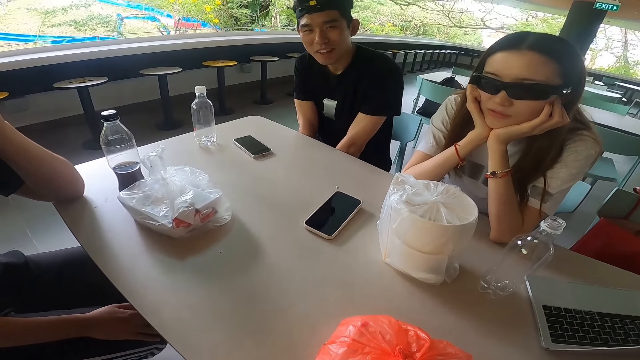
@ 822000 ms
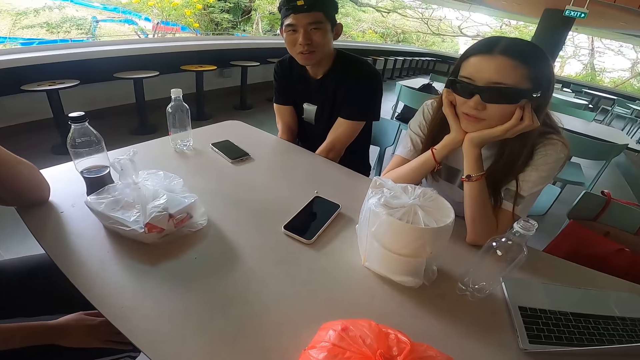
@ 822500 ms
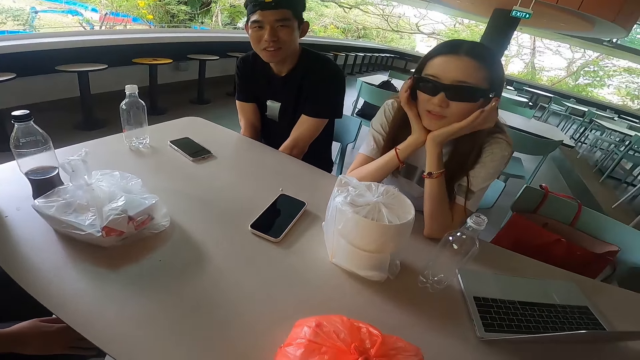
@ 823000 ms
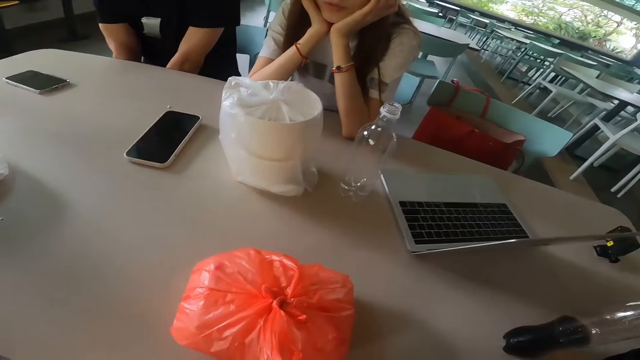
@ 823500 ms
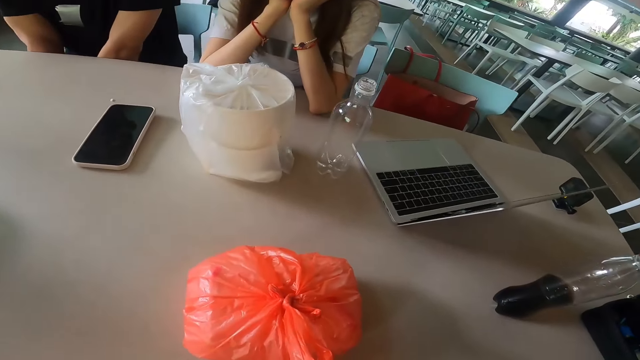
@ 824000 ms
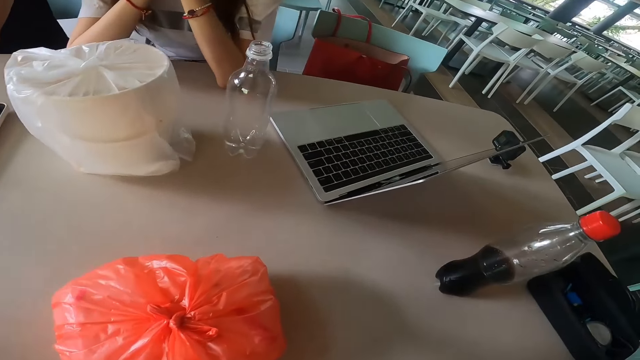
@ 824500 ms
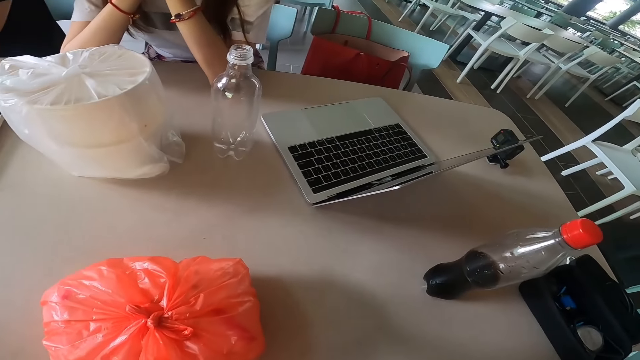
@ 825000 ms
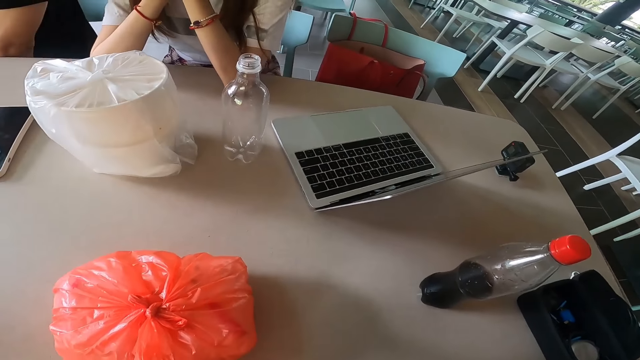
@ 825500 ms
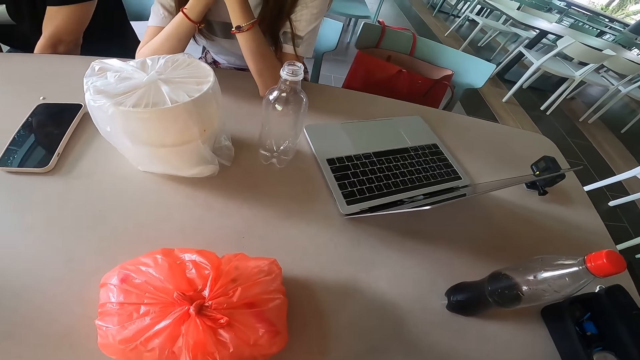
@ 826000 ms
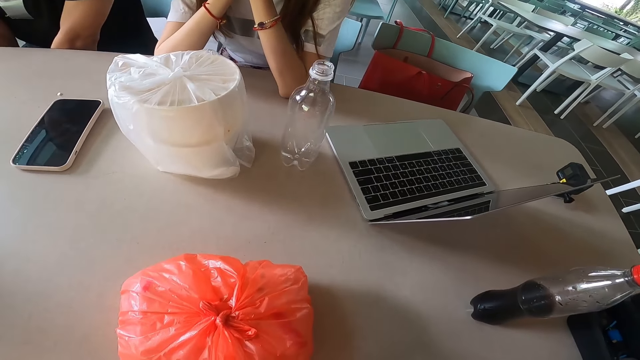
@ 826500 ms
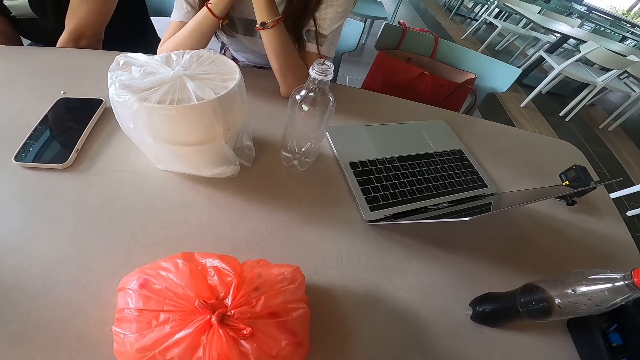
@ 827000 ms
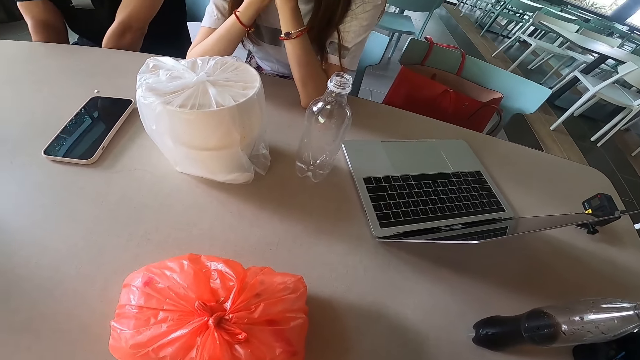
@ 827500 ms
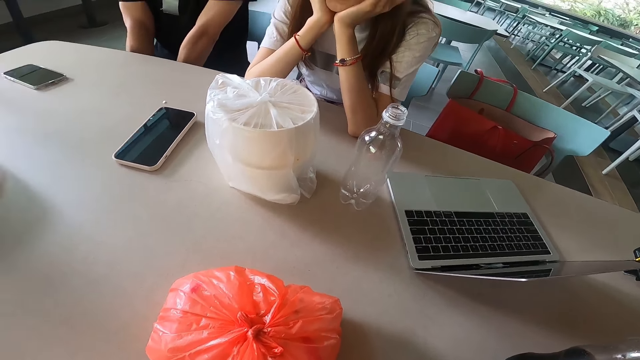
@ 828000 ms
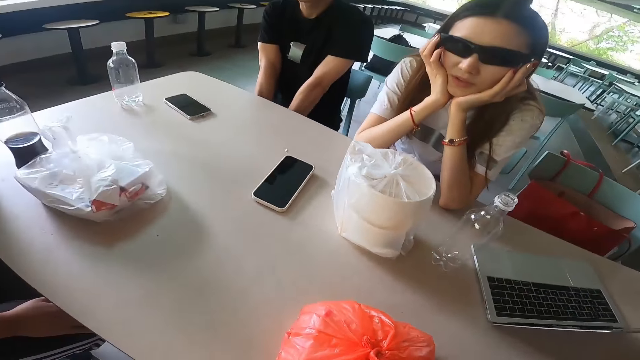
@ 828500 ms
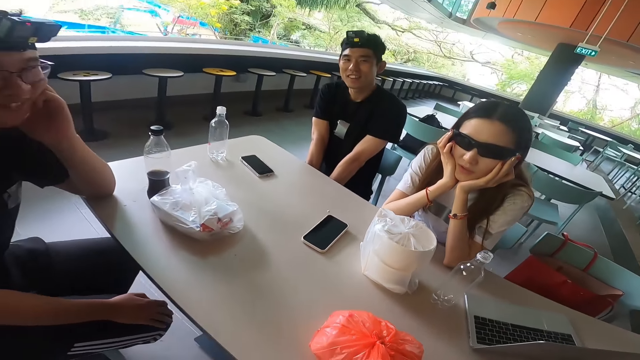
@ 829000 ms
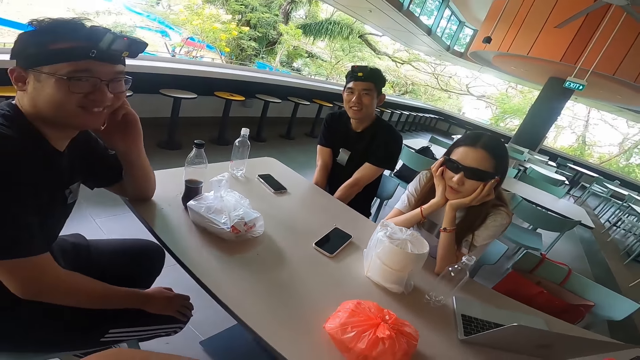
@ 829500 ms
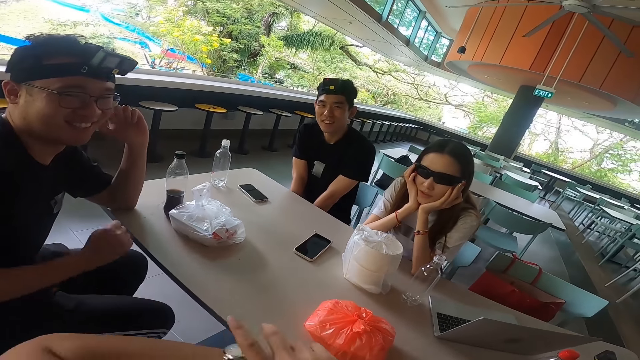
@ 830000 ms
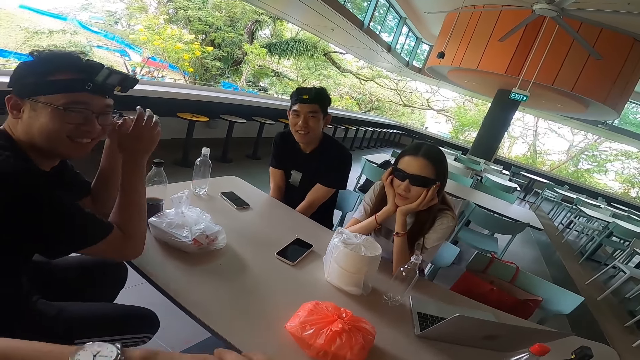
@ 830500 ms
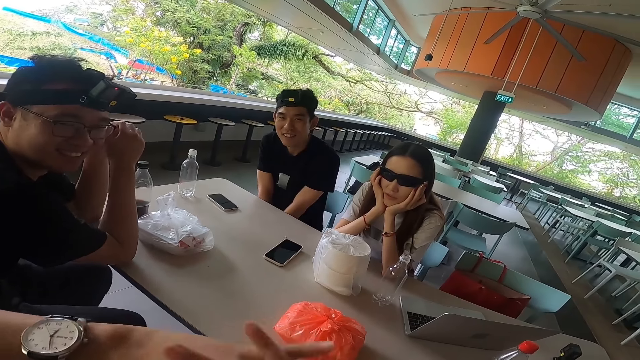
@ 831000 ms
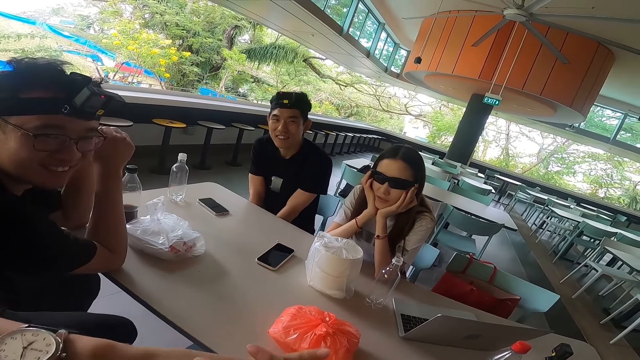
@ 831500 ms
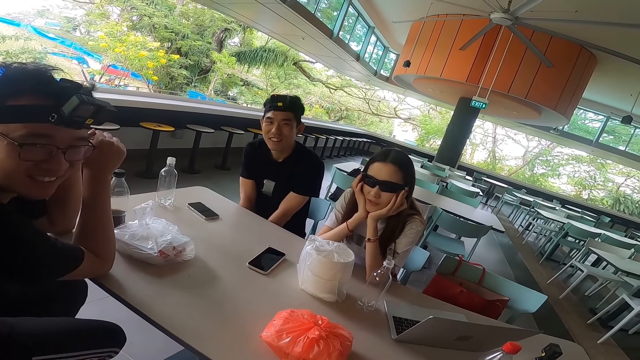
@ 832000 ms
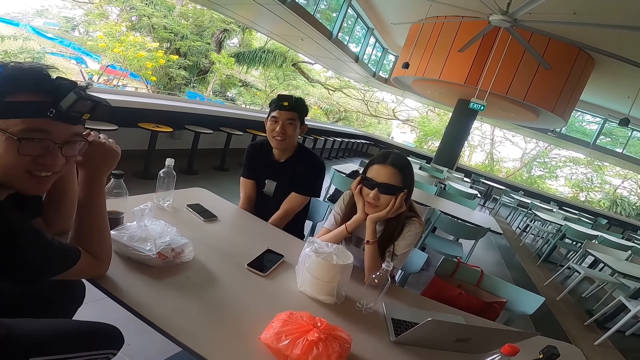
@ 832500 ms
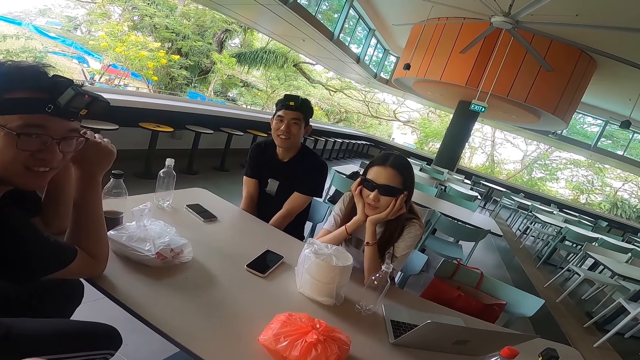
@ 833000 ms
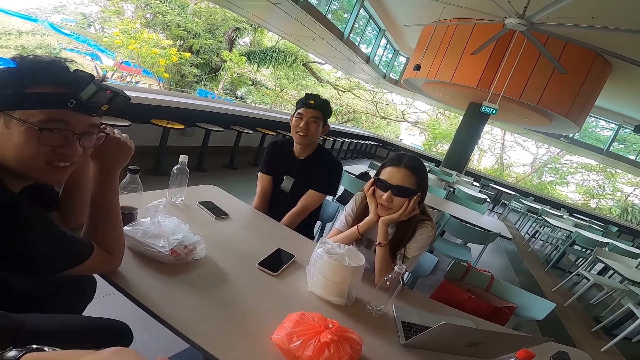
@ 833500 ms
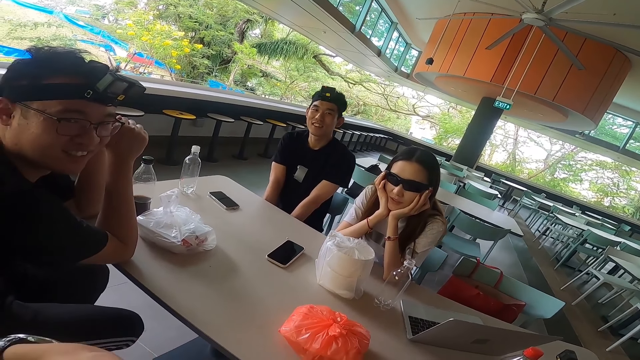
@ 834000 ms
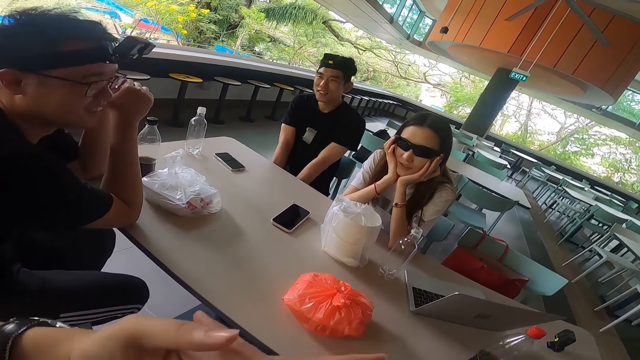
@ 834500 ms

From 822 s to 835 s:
The camera wearer stares at the table. They talk to the members.

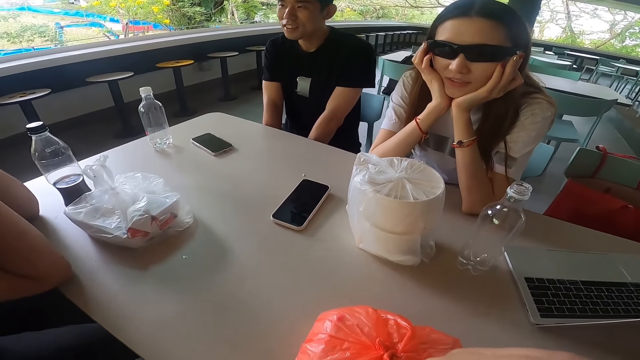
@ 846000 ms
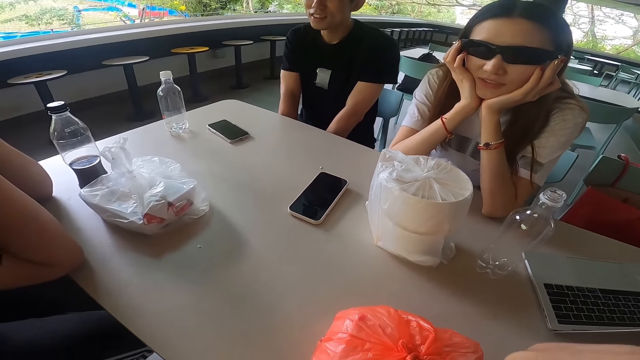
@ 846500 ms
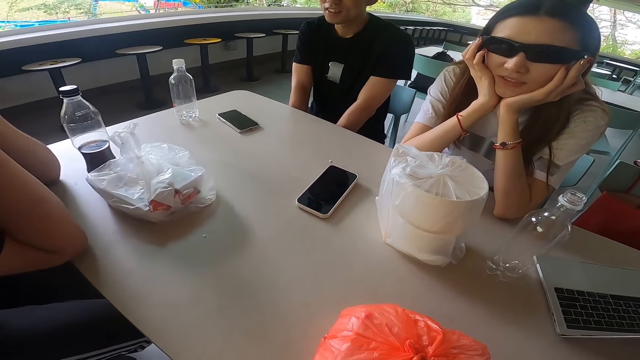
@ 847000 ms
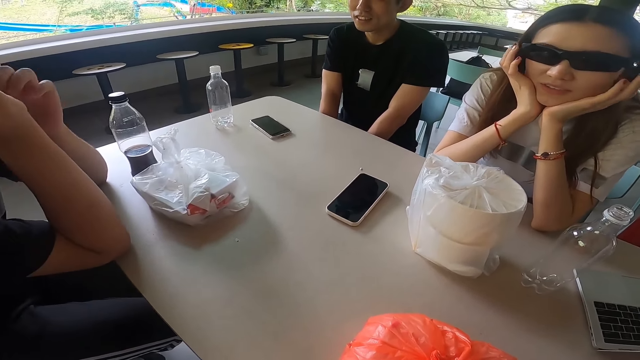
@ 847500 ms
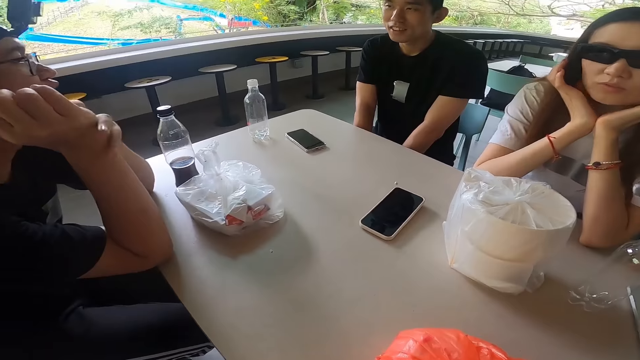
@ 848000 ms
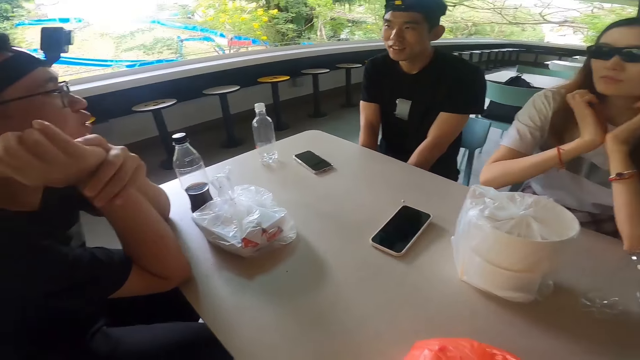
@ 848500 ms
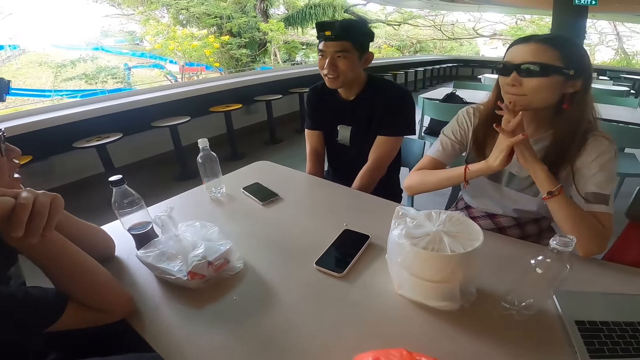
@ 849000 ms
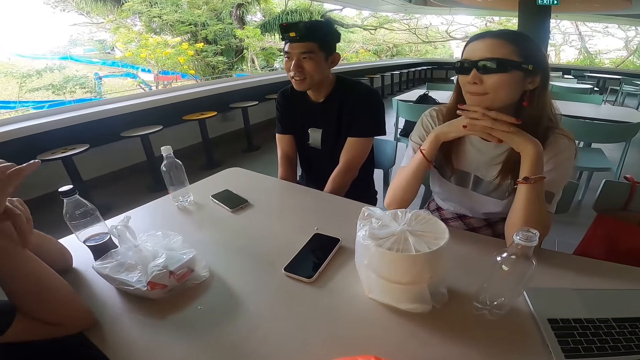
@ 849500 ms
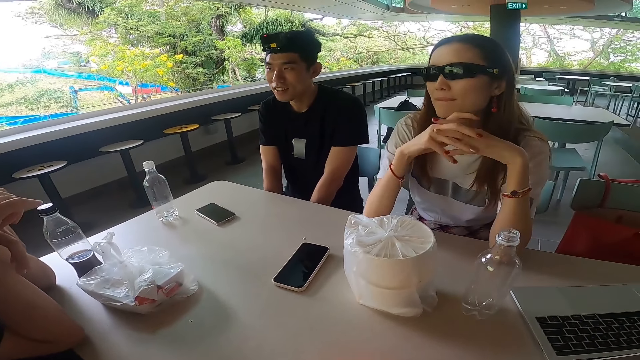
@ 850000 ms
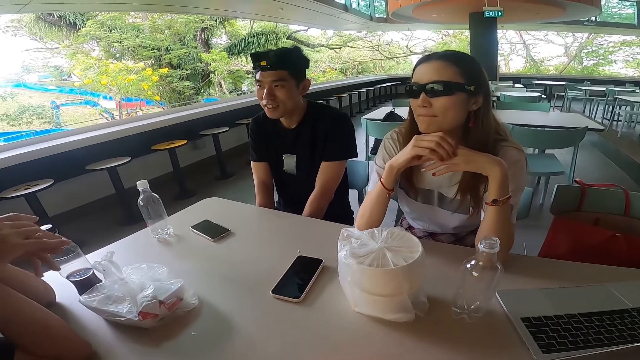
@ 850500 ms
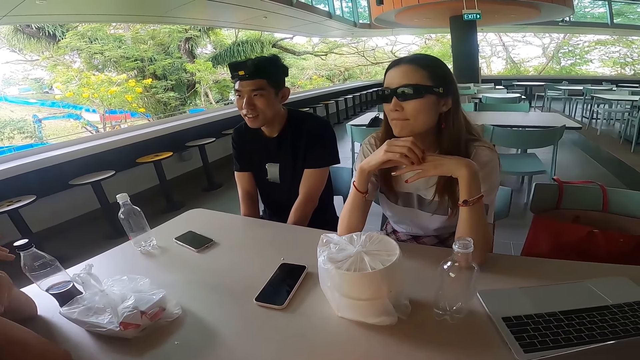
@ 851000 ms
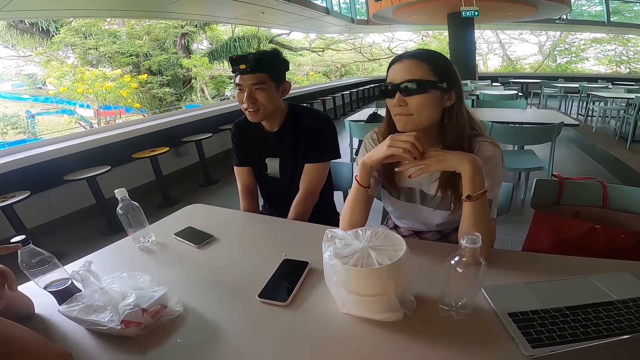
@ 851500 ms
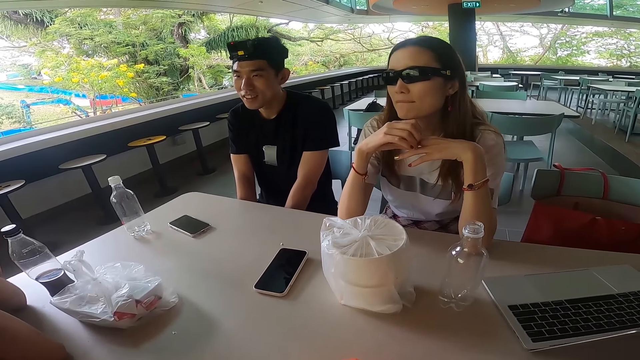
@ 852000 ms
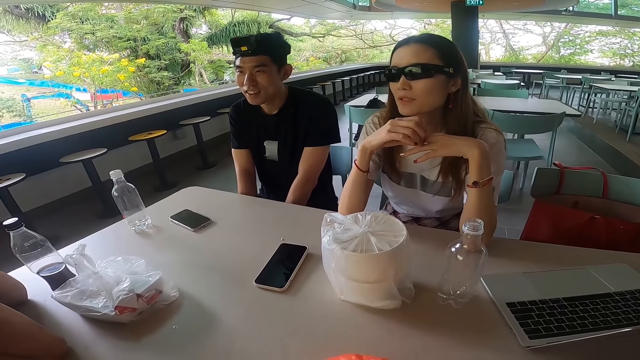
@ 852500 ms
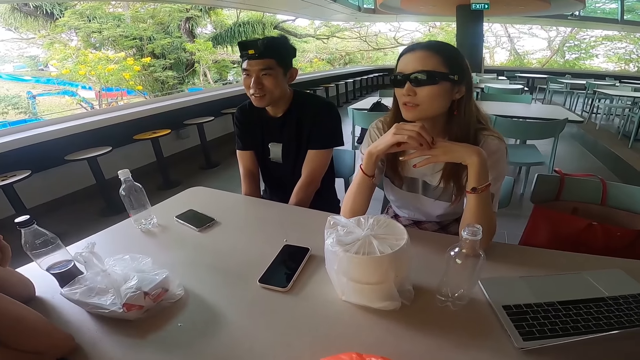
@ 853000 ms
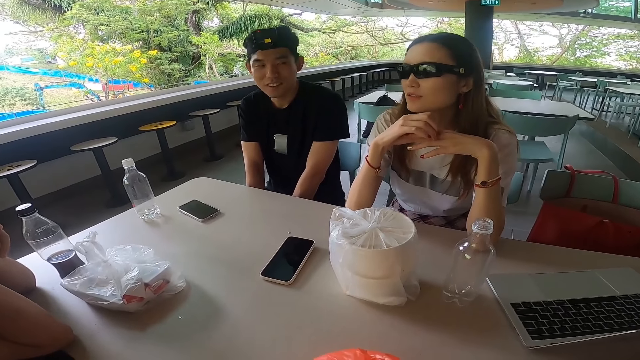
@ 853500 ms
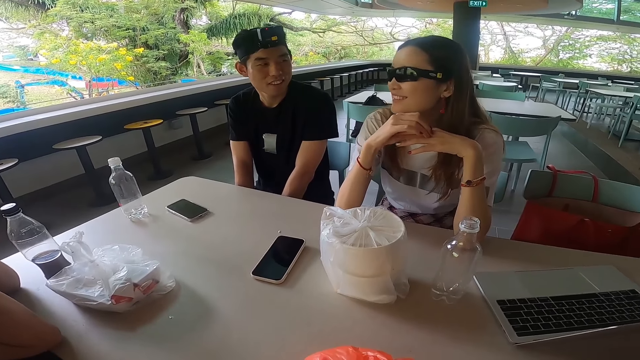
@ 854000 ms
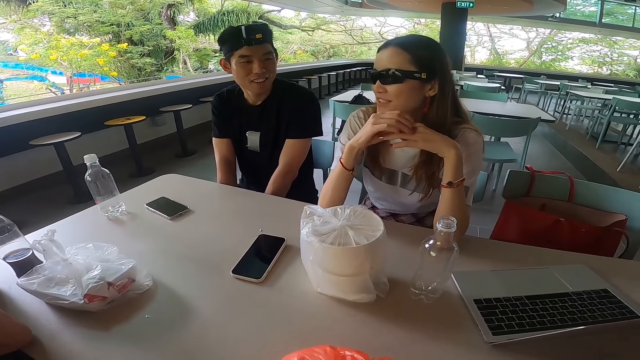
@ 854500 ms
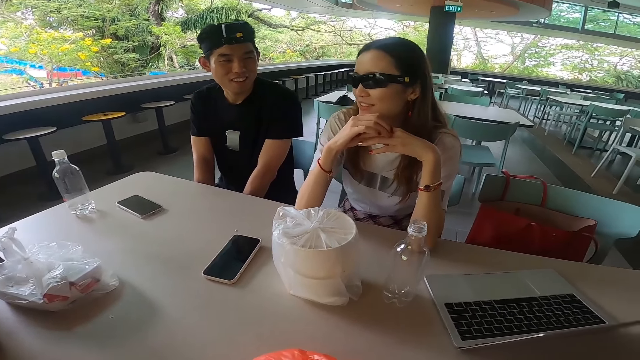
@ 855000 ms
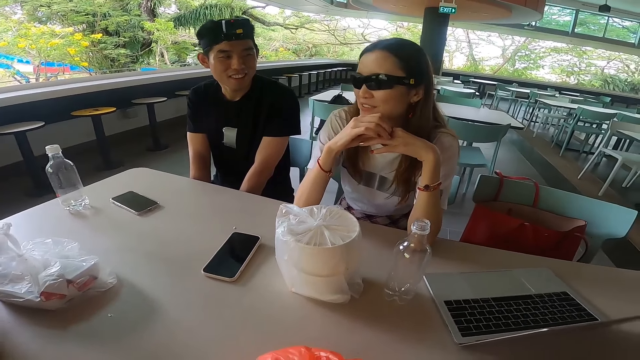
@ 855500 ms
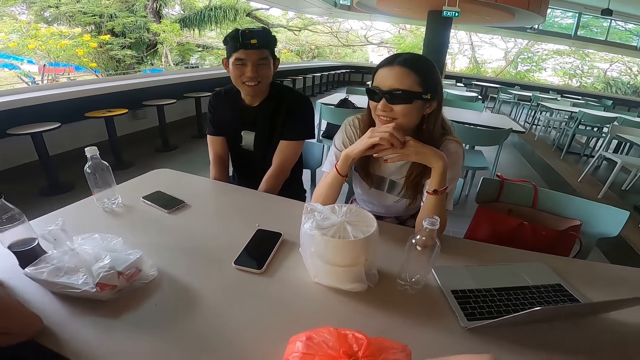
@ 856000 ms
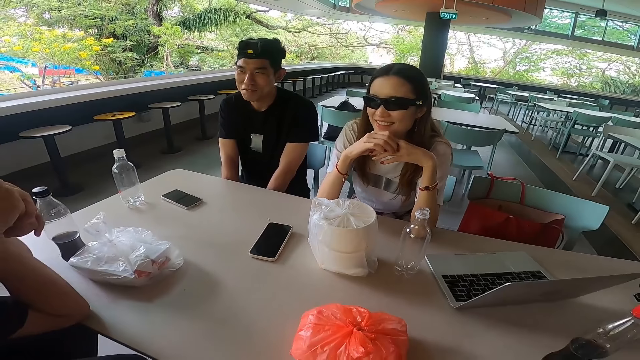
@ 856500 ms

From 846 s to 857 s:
A man answers another man. A woman answers the first man.
